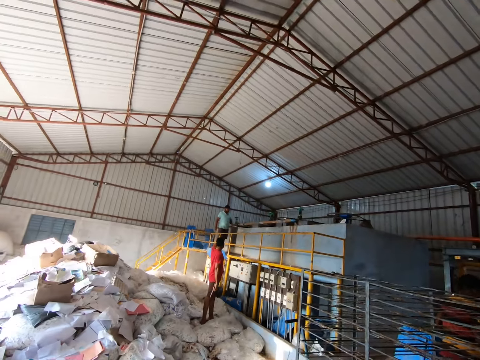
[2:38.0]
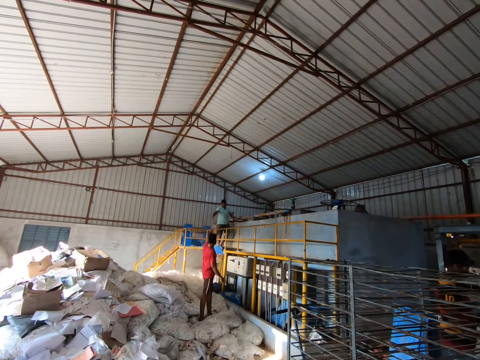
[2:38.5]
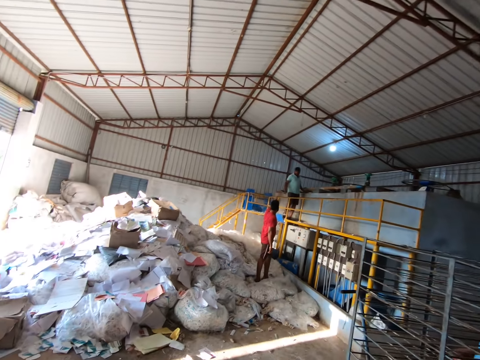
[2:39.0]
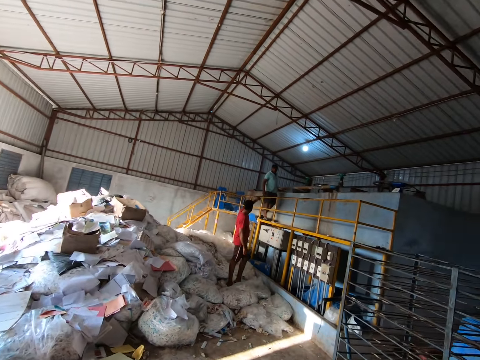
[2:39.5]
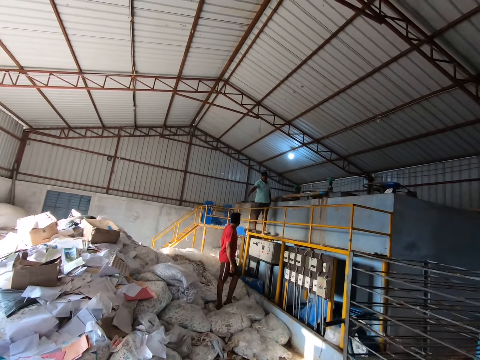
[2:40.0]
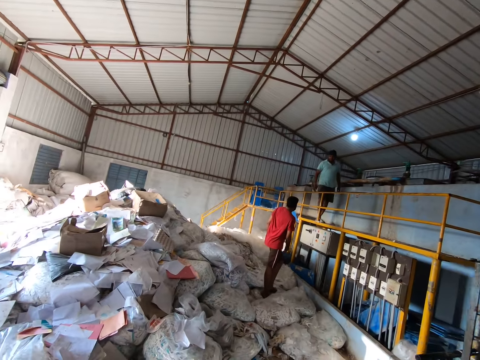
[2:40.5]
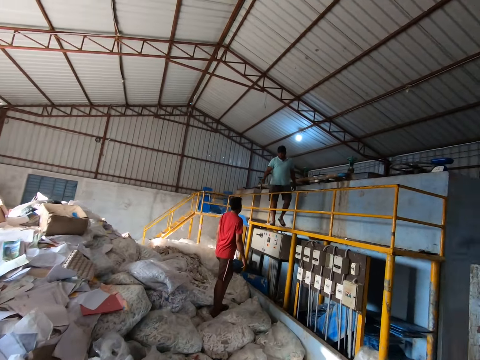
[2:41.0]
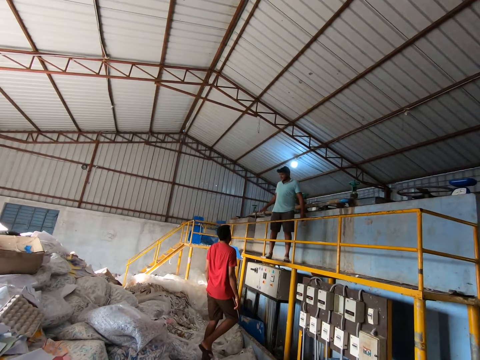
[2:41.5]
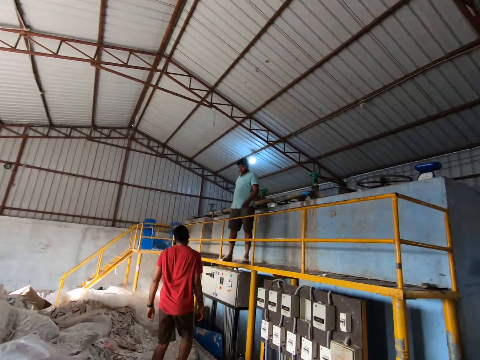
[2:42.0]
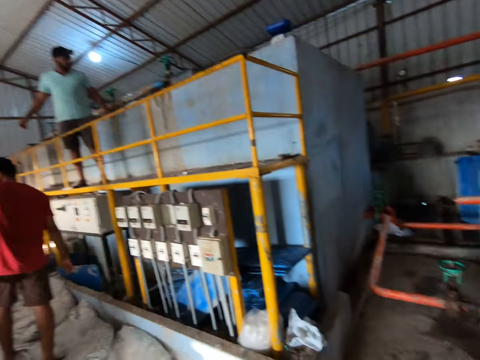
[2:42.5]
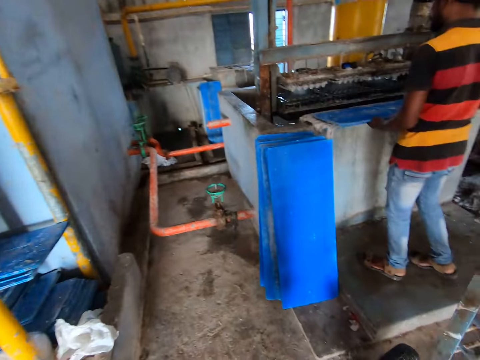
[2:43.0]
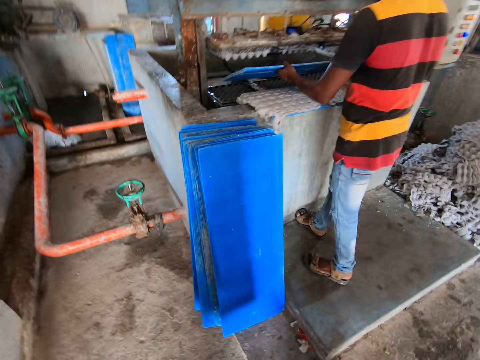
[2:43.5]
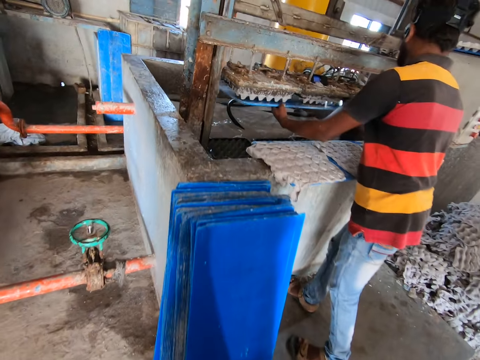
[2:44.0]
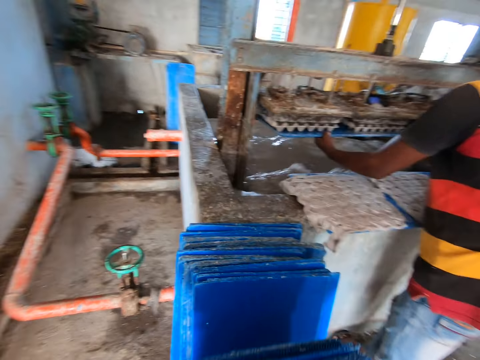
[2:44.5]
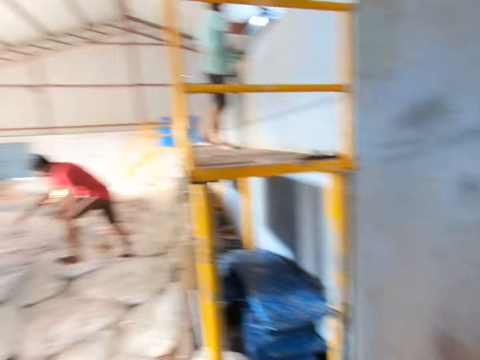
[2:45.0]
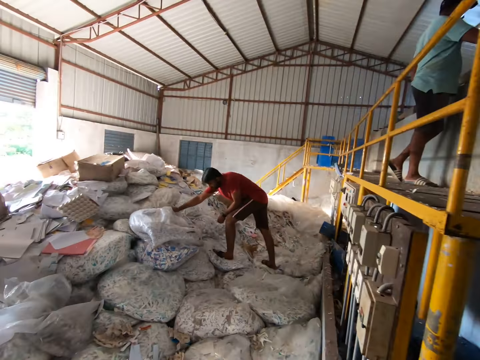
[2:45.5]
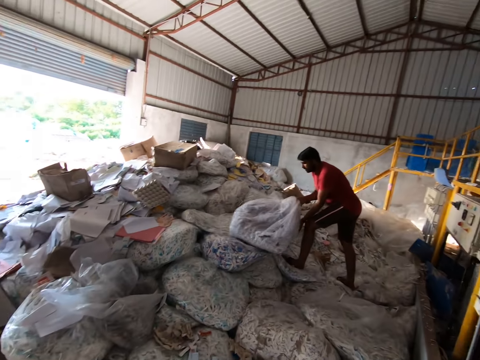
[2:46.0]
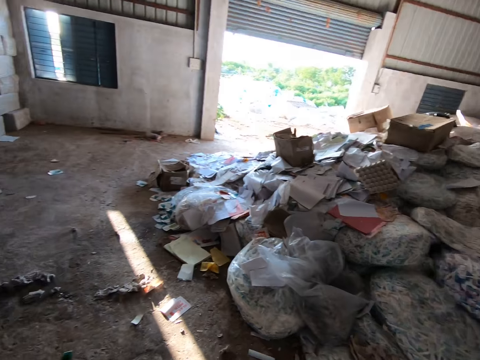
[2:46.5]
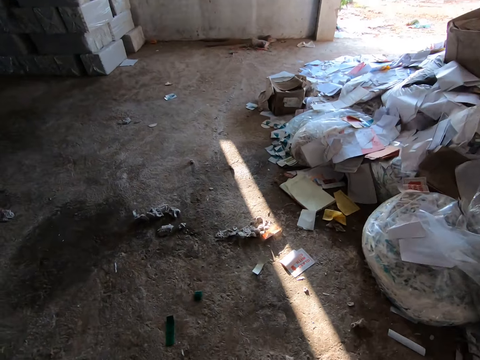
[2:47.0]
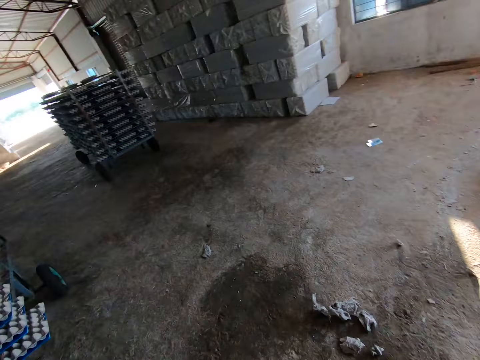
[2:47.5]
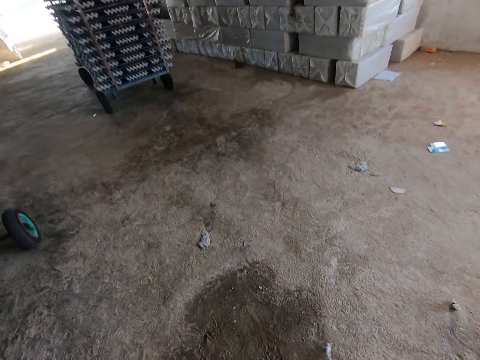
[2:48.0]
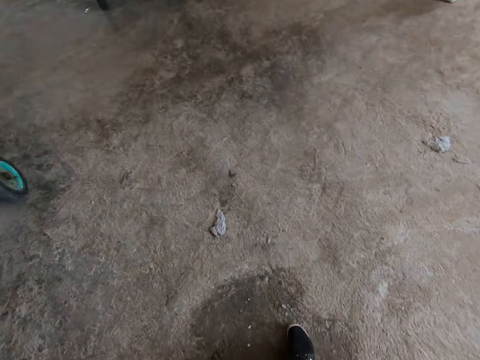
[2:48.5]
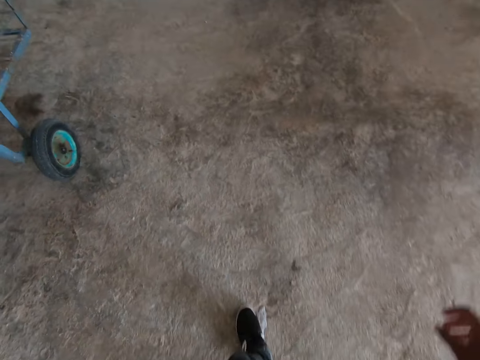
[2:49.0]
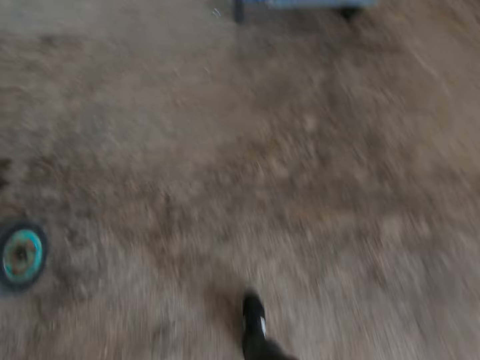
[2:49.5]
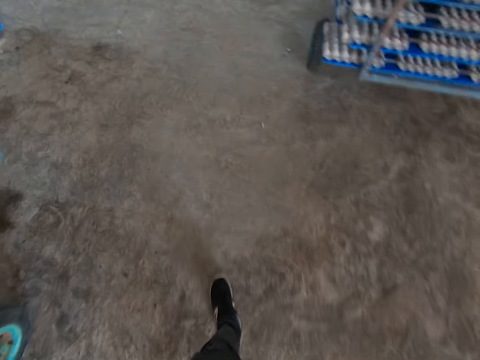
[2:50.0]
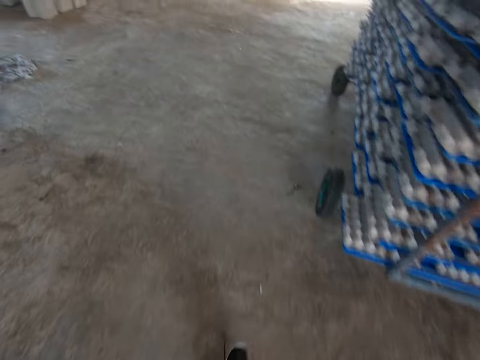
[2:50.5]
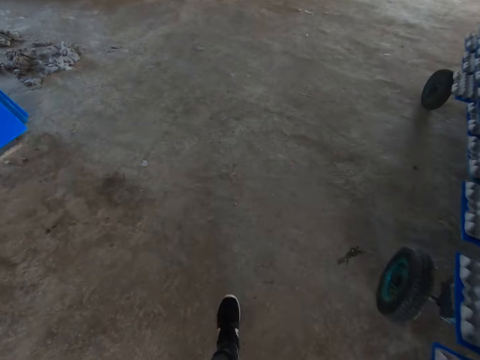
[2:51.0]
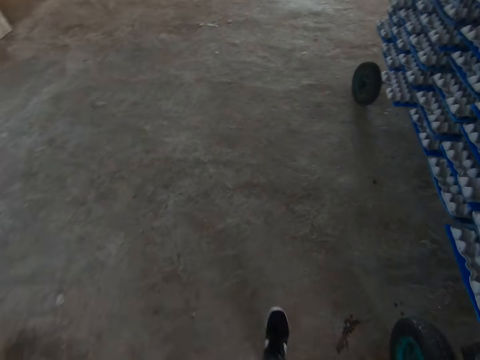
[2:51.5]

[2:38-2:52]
The camera wearer walks beside the trolley. A man puts the board under the machine mold with both hands. Another man takes trays. The camera wearer places the boards down. Yet another man picks up a bag of waste paper from a pile of bags on the ground with his right hand. The camera wearer looks at a man. They walk in the factory to the shelf trolley.

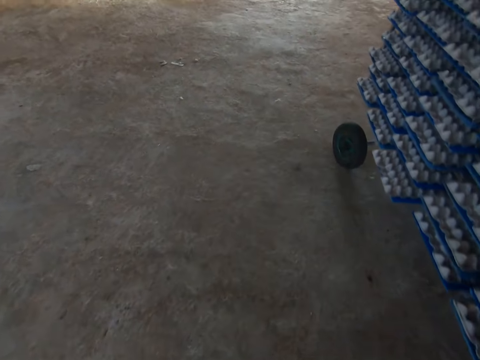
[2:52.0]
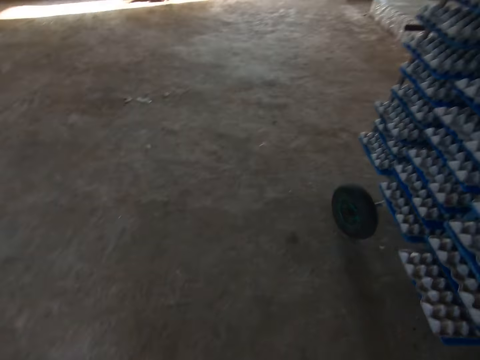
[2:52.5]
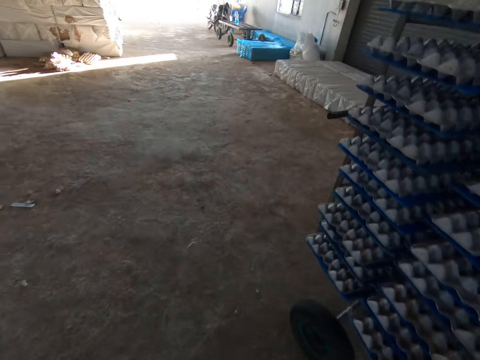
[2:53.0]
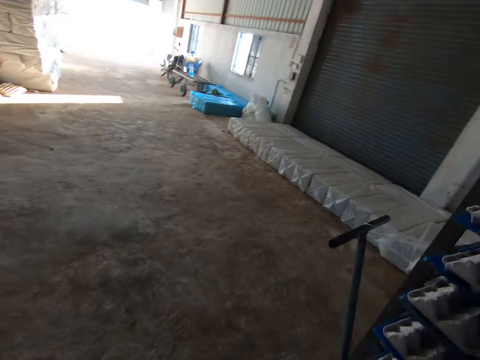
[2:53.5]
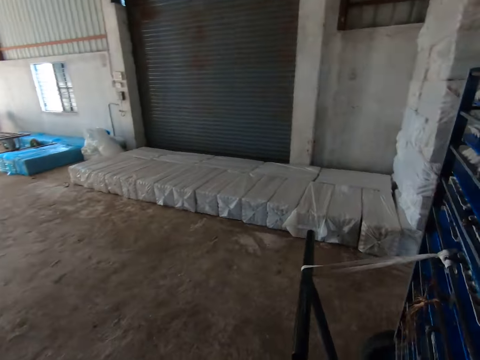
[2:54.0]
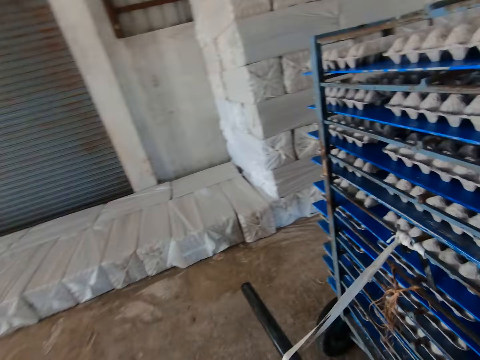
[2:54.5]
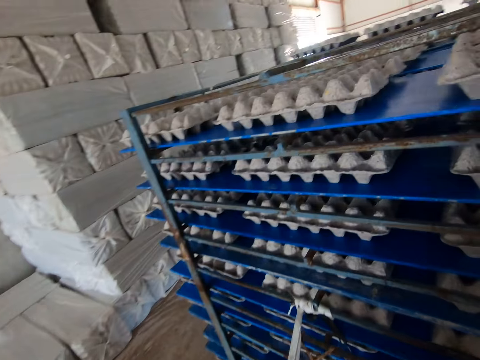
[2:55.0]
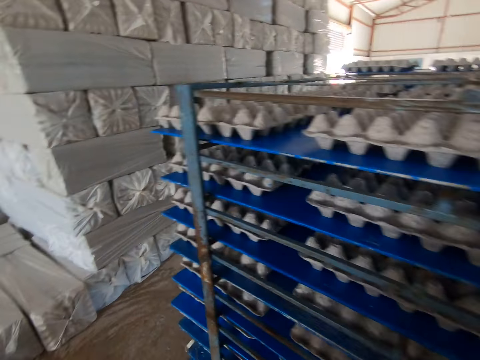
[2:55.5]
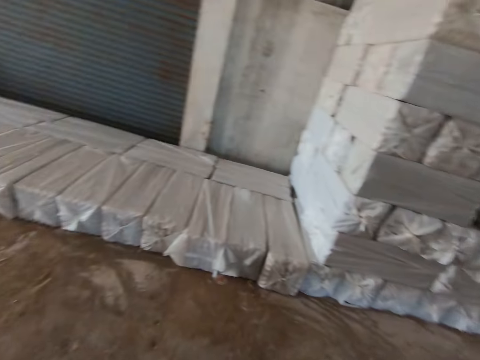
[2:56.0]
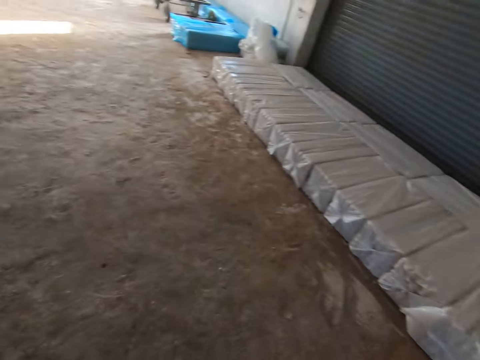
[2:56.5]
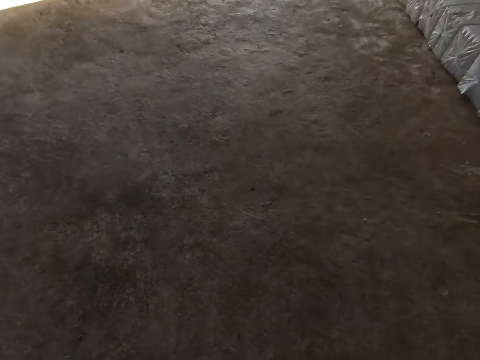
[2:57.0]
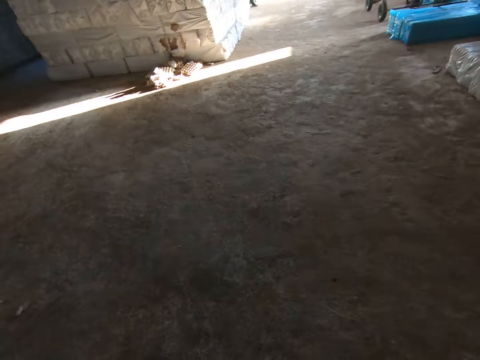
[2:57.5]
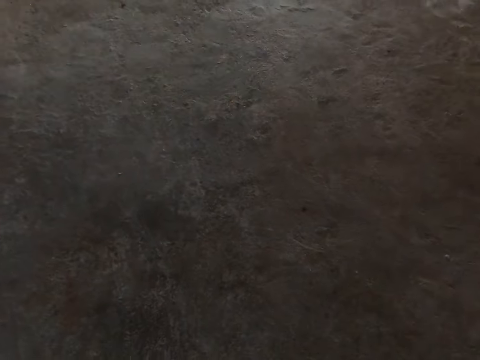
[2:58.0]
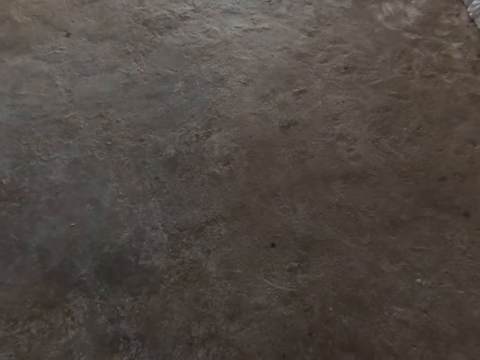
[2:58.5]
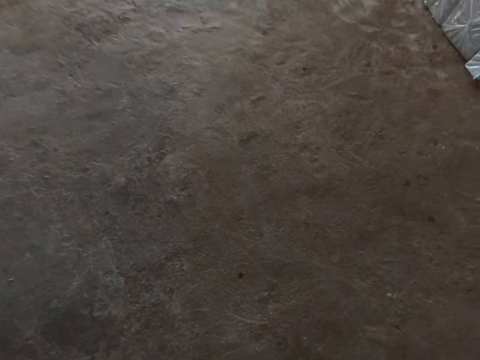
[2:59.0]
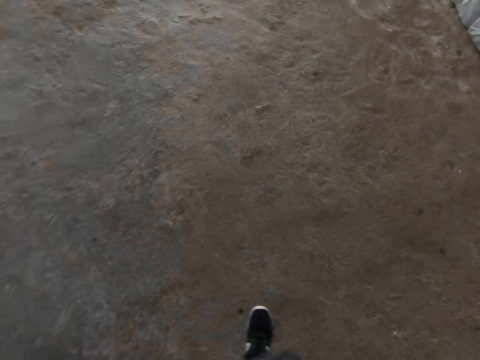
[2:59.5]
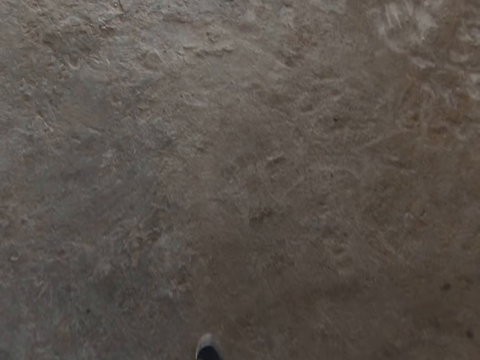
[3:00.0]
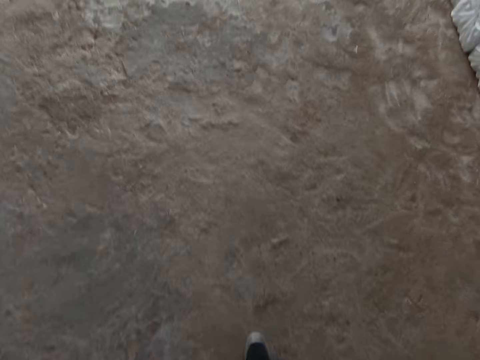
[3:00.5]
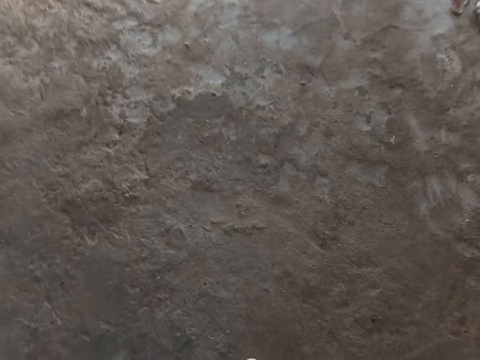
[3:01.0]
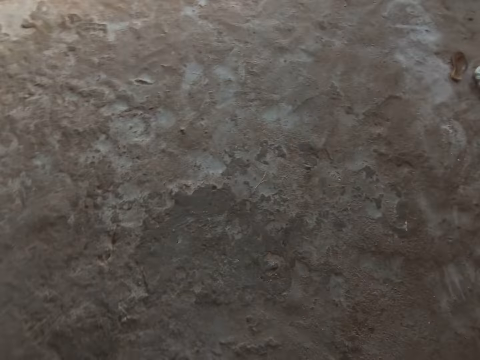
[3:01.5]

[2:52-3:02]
The camera wearer pulls the shelf trolley out of the factory building with both hands. They hold the trolley.

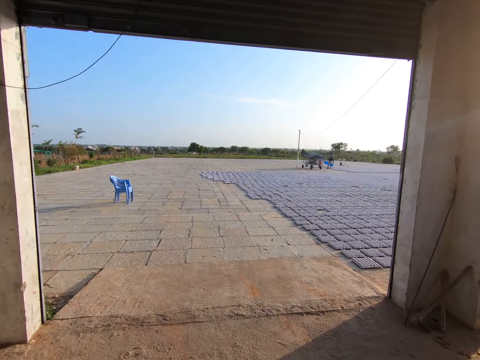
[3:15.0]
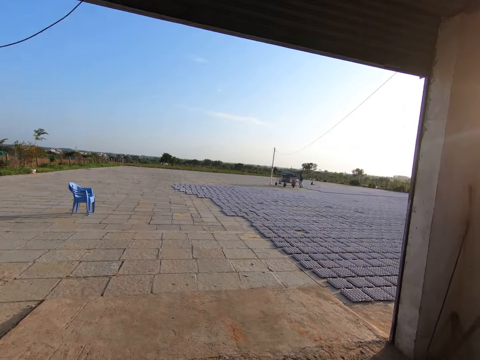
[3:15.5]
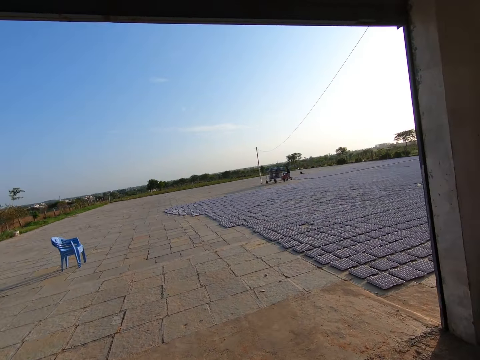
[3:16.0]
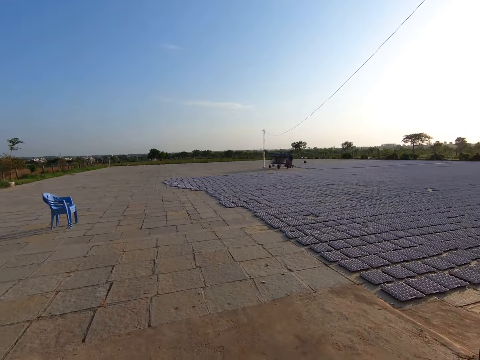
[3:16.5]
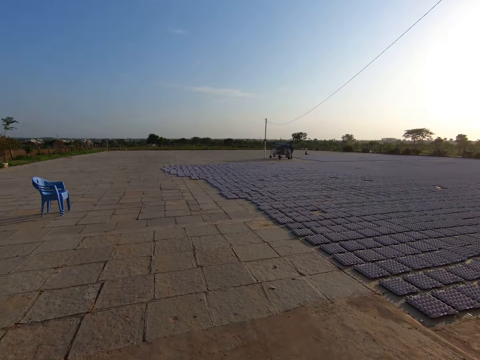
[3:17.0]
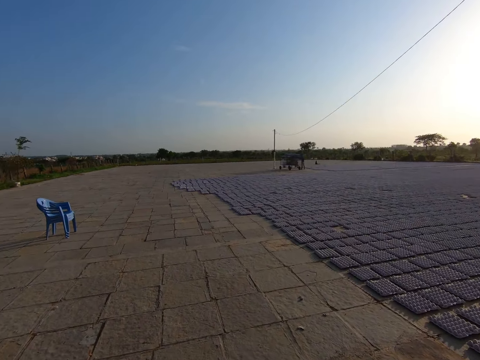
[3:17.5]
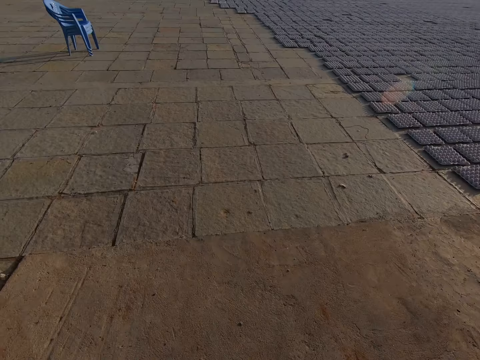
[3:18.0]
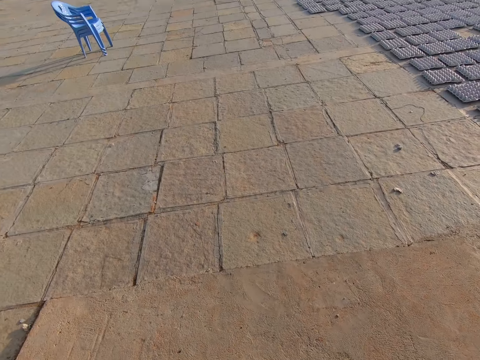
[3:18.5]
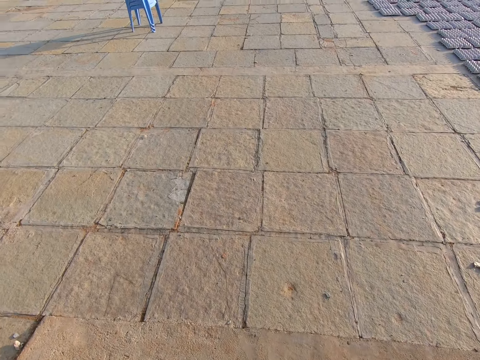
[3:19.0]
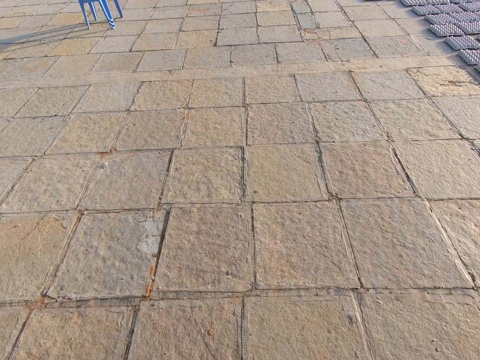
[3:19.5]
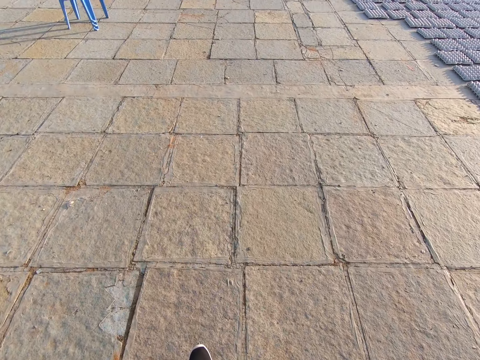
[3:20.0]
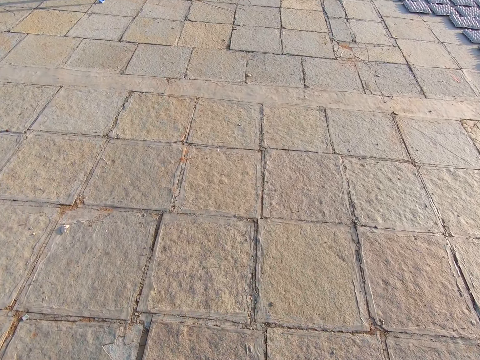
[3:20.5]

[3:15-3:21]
The camera wearer looks at the compound. They look at the ground.
